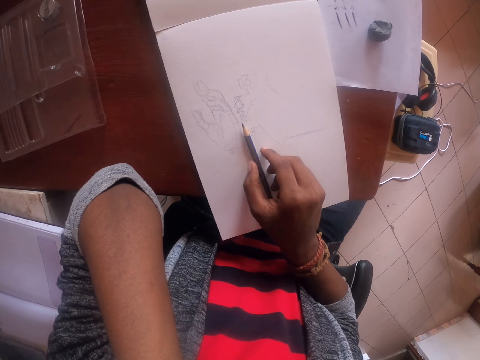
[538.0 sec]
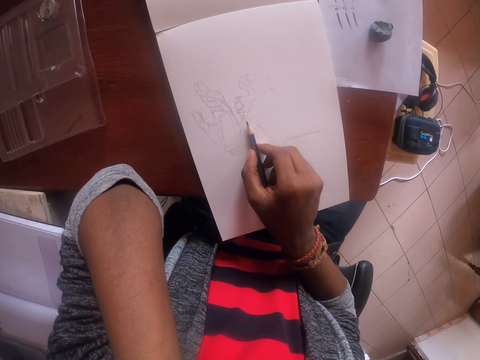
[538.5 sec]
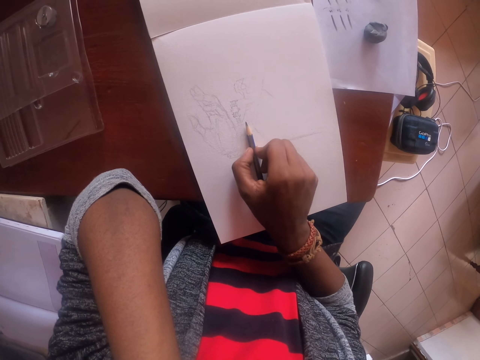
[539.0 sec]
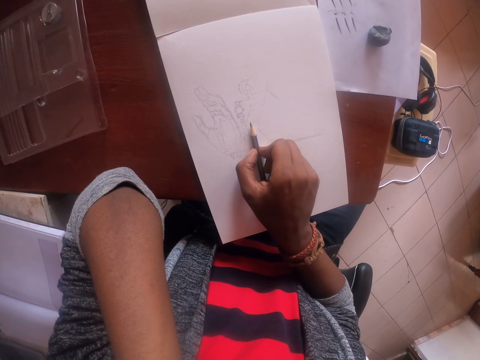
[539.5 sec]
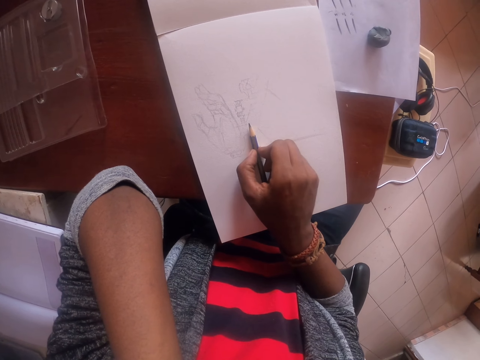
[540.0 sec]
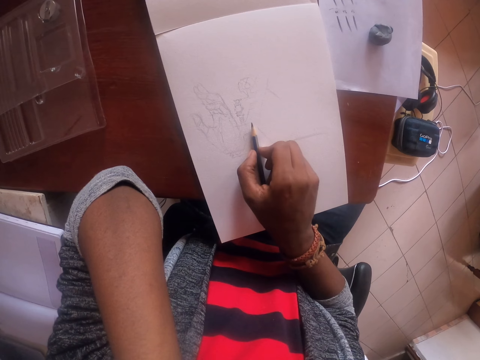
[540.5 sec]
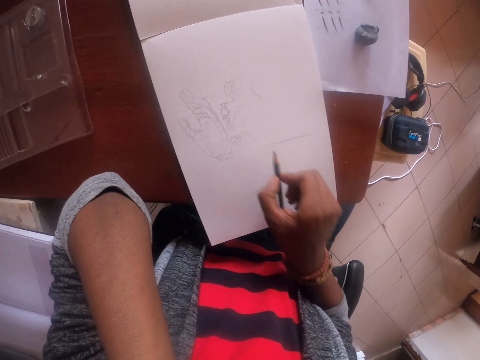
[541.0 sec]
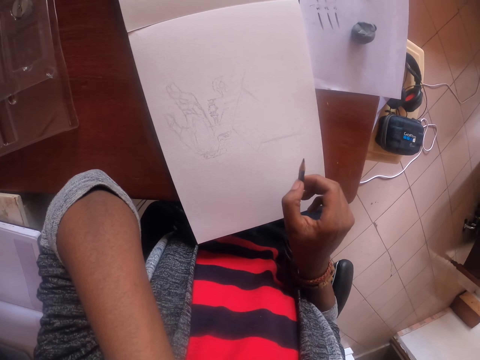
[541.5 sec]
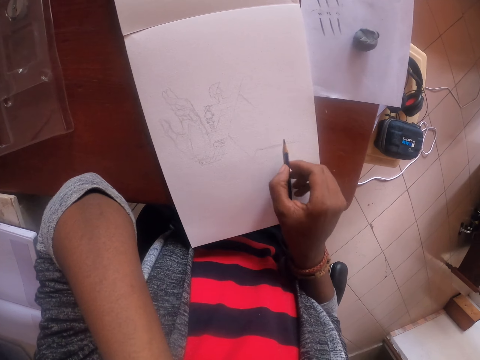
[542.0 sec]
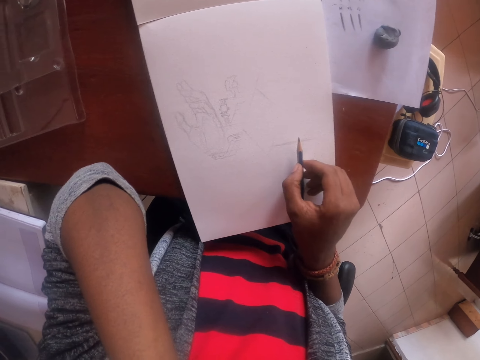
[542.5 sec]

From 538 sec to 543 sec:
The camera wearer holds the pencil. They pick up the pencil.

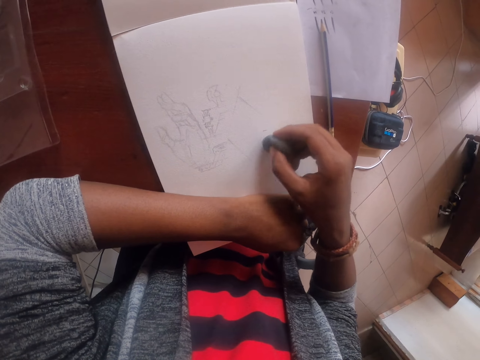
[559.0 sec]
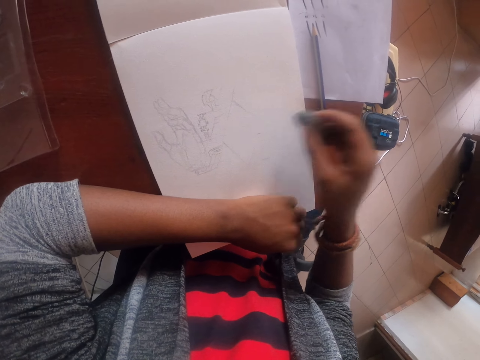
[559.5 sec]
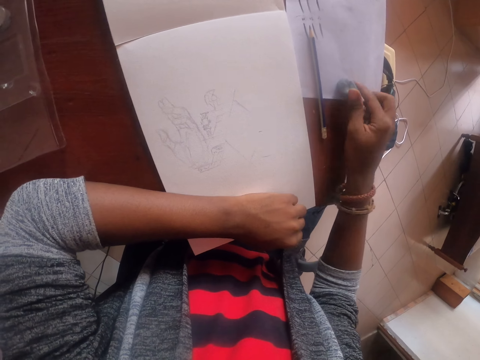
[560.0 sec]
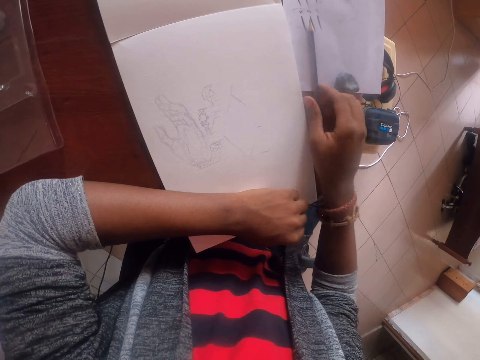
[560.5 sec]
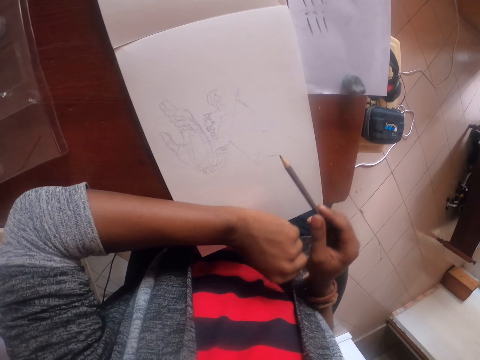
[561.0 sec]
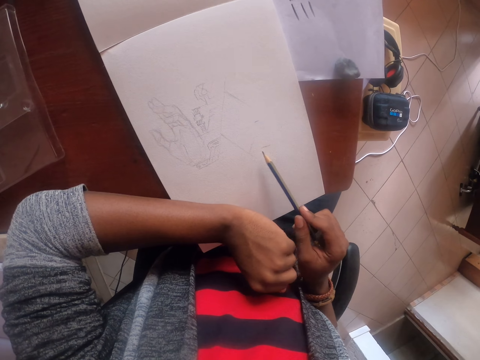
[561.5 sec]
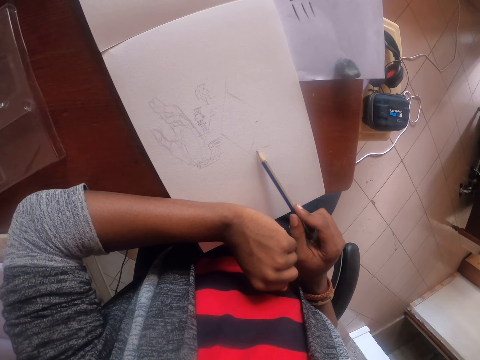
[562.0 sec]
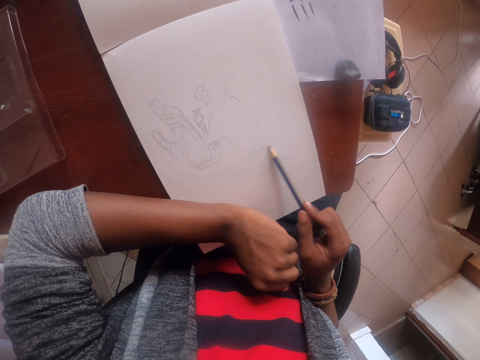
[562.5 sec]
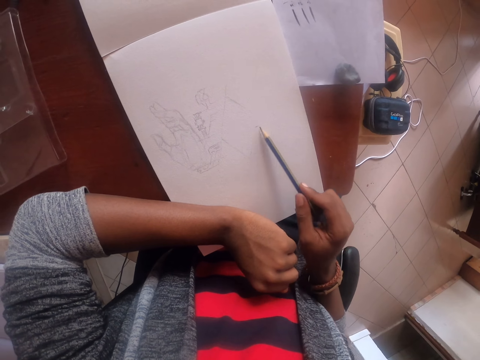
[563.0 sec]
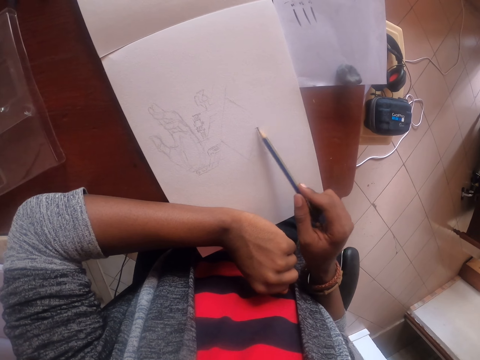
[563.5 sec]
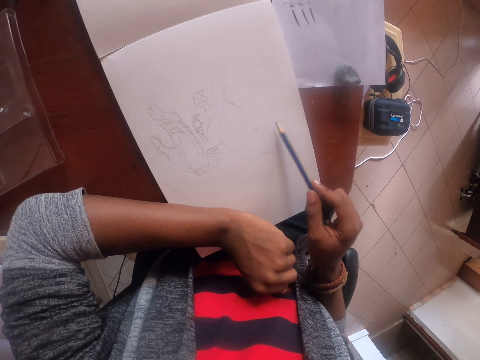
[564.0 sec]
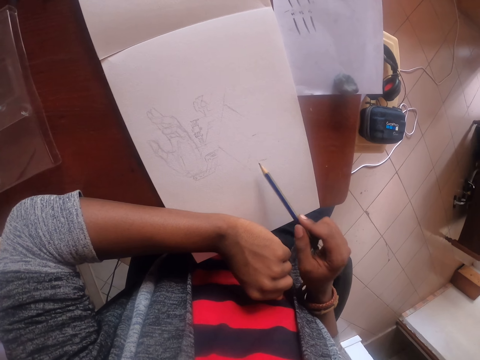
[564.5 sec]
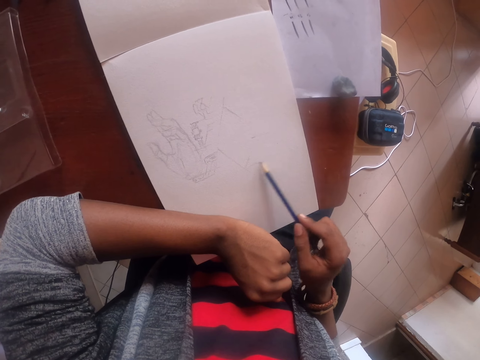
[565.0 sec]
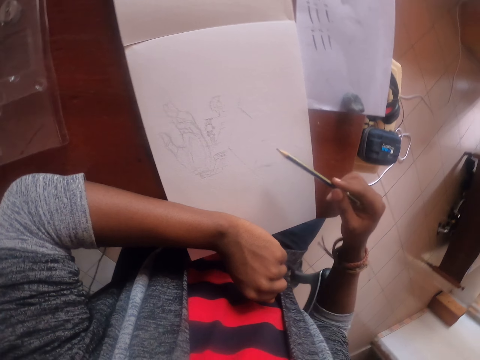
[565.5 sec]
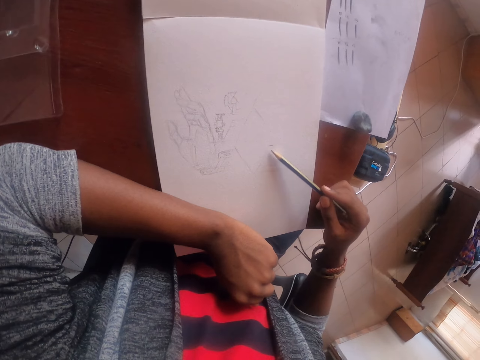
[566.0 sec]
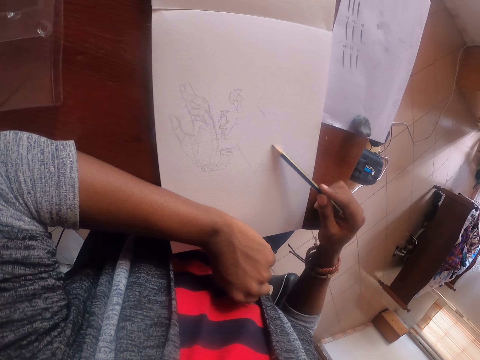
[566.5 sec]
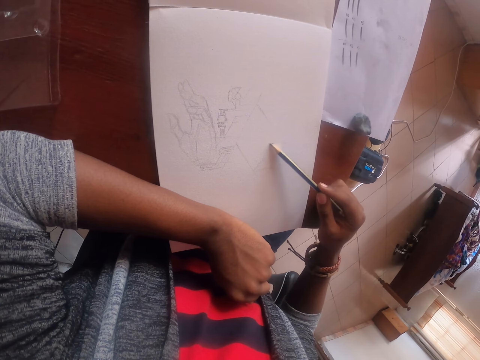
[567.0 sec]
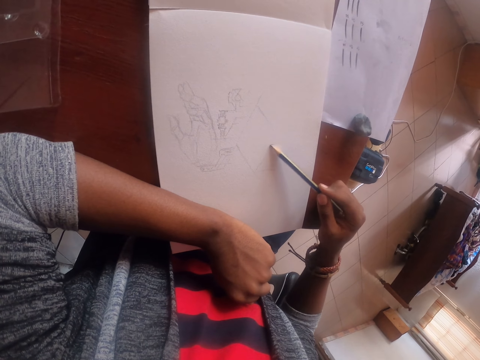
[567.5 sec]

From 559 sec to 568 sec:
The camera wearer places the rubber on the table. They pick the pencil. They draw the image.

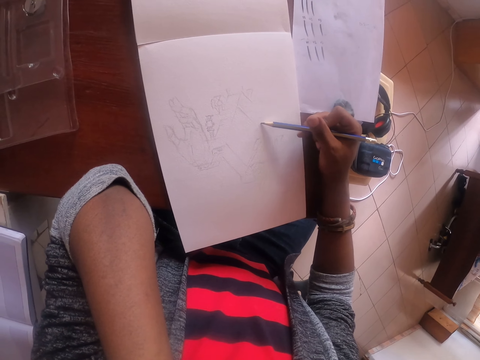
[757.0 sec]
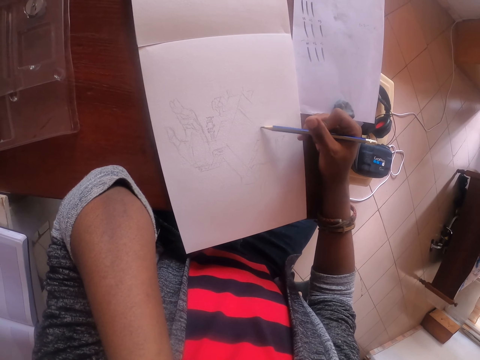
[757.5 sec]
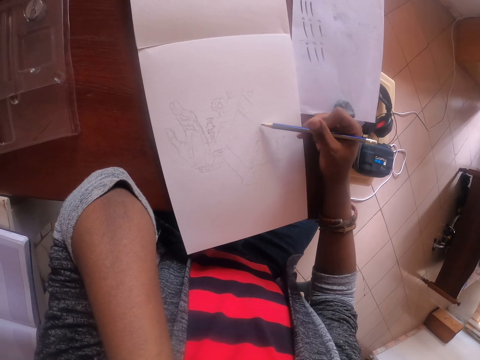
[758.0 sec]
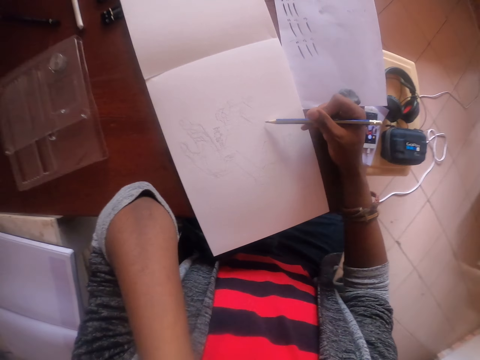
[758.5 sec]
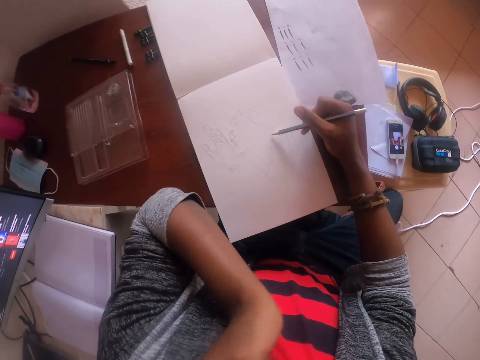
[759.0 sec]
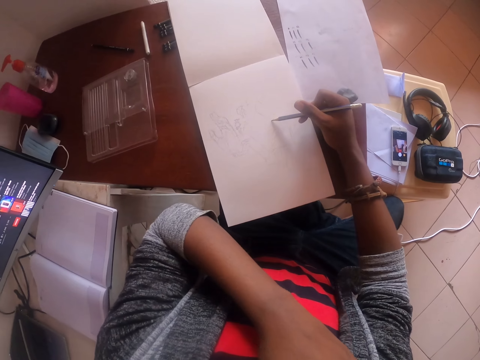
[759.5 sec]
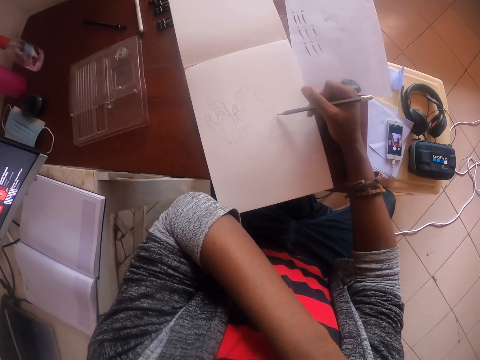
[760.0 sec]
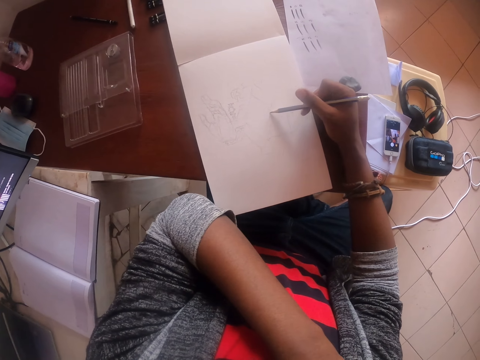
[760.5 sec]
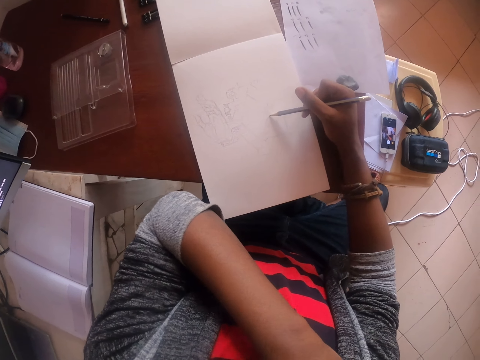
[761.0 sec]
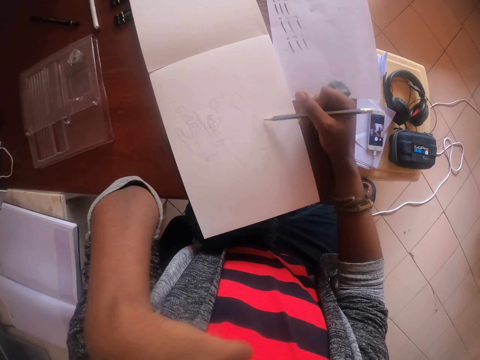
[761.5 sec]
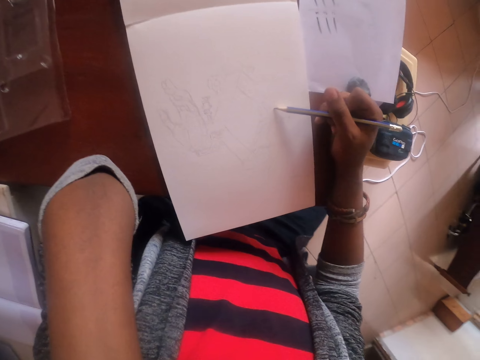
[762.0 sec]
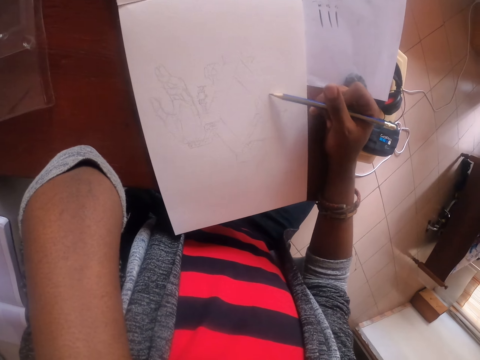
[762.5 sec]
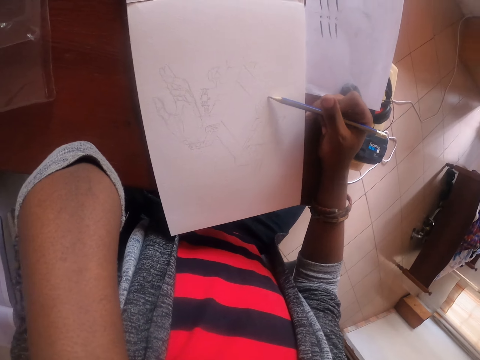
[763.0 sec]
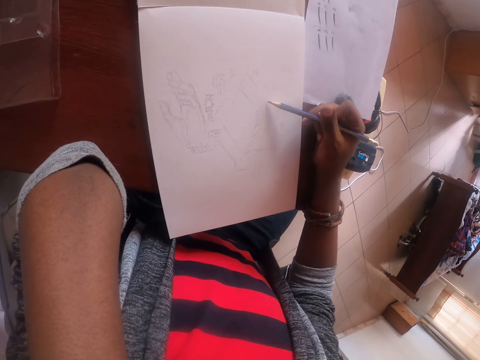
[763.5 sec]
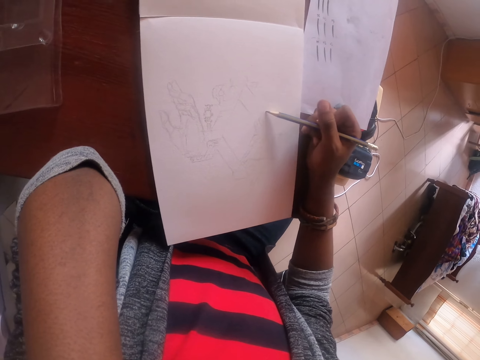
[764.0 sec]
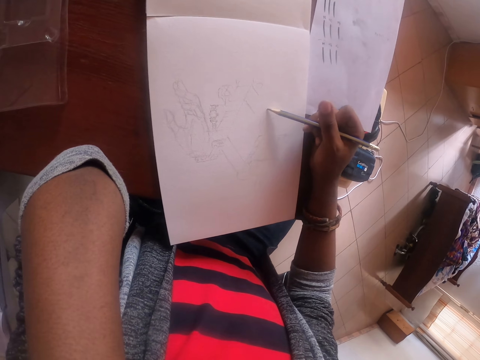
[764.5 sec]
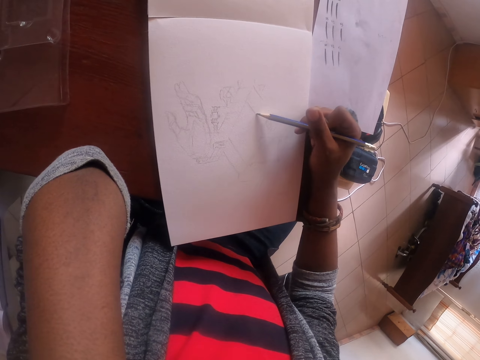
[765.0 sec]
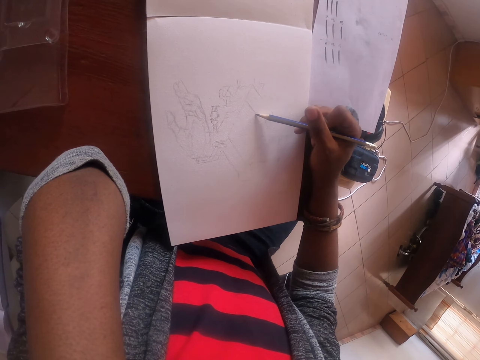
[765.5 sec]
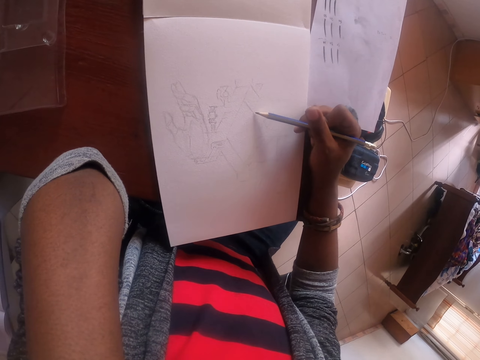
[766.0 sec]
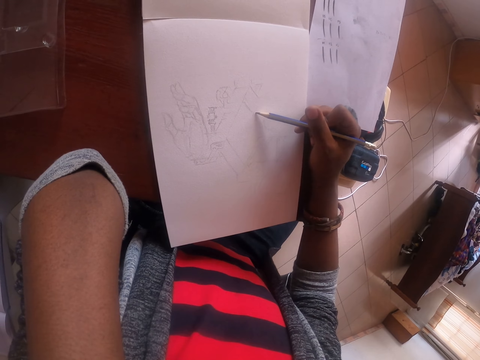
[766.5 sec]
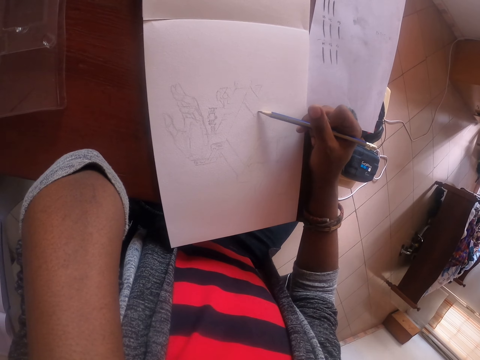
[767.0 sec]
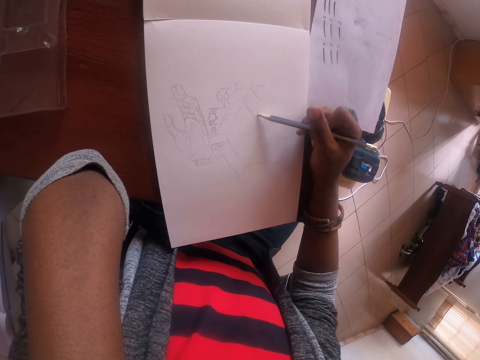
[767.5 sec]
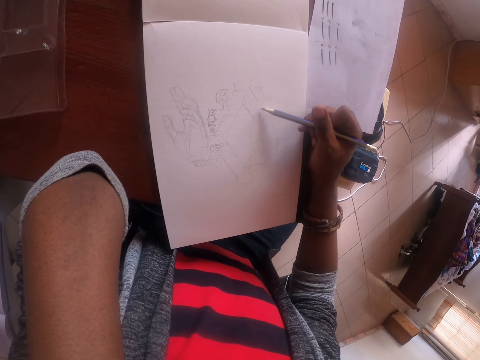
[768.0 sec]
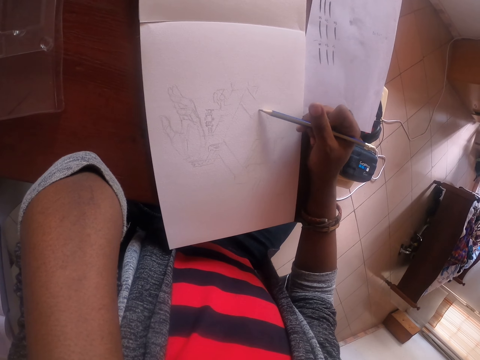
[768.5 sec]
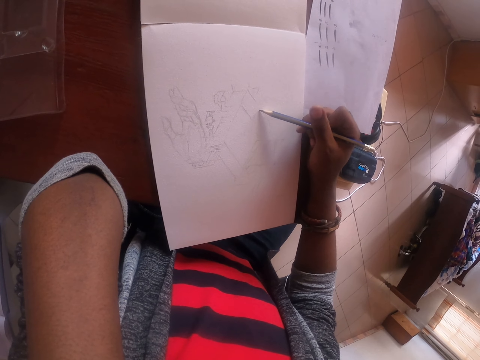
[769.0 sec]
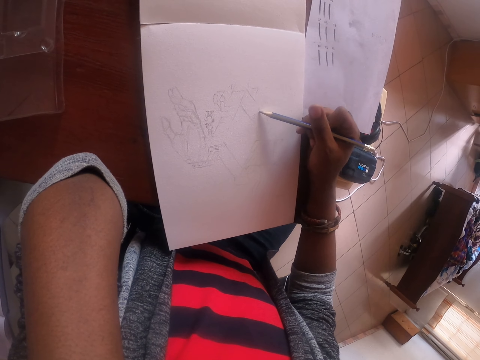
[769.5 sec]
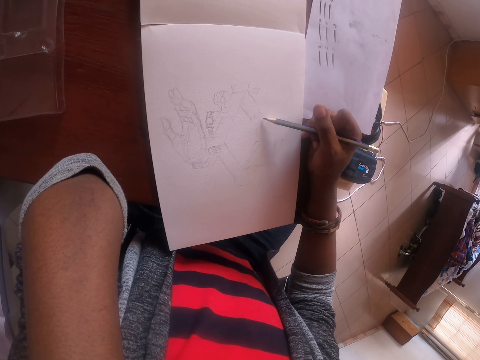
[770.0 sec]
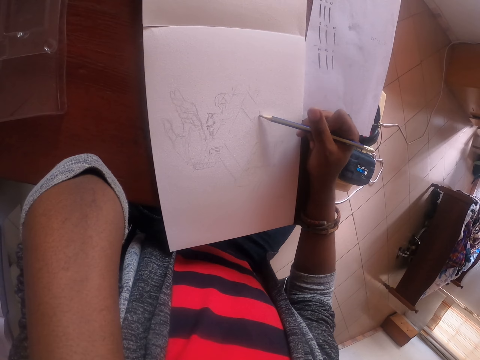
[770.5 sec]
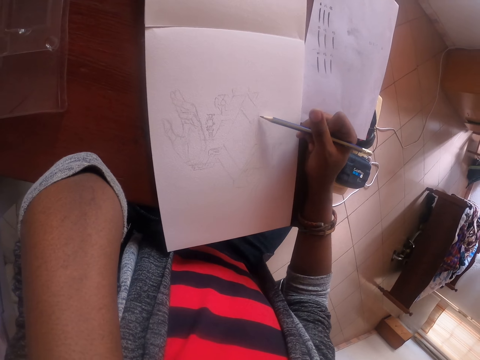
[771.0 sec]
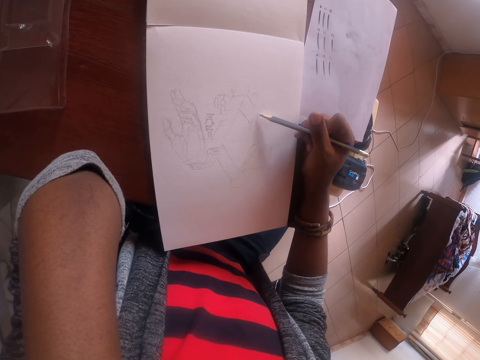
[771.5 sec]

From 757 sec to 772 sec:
The camera wearer adjusts the camera.
